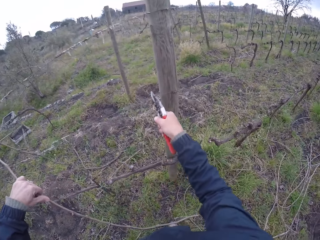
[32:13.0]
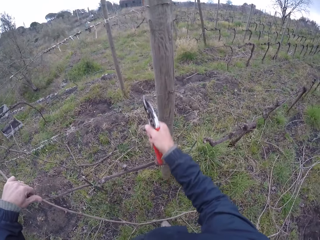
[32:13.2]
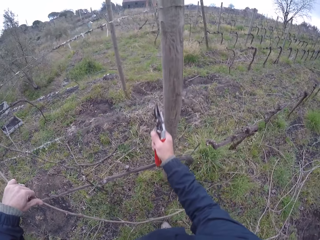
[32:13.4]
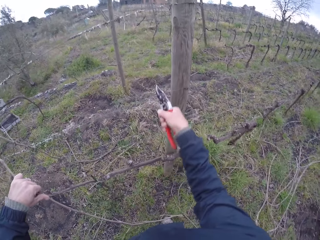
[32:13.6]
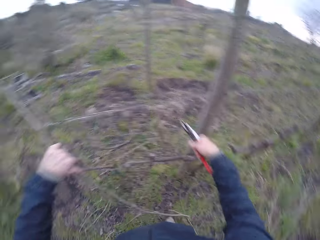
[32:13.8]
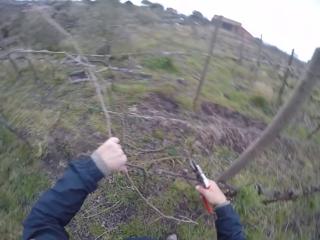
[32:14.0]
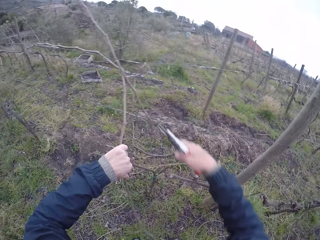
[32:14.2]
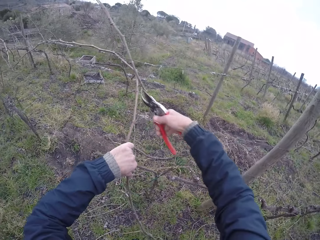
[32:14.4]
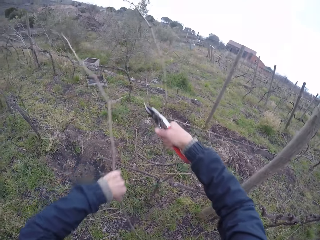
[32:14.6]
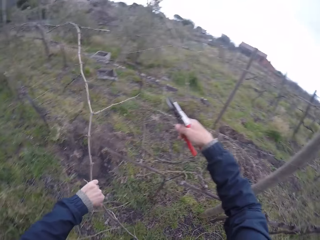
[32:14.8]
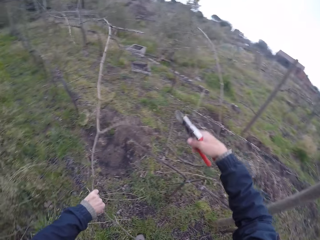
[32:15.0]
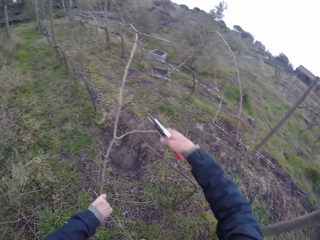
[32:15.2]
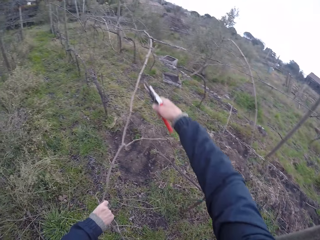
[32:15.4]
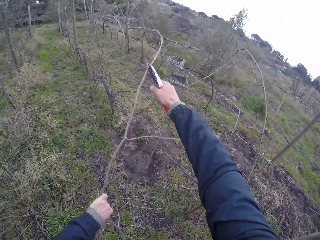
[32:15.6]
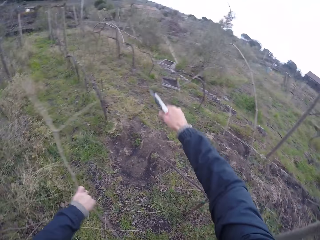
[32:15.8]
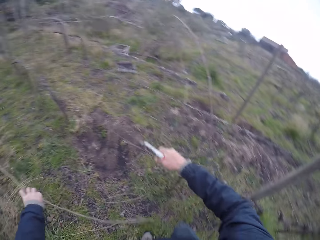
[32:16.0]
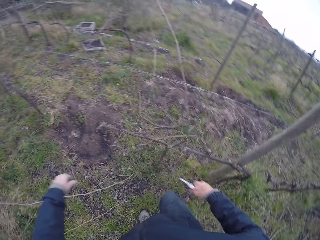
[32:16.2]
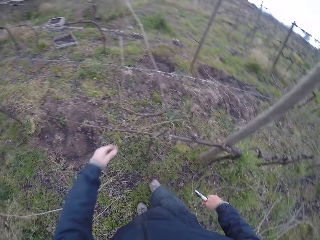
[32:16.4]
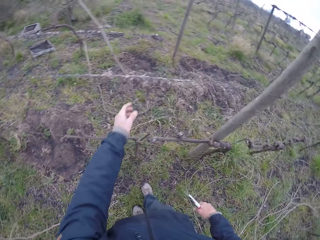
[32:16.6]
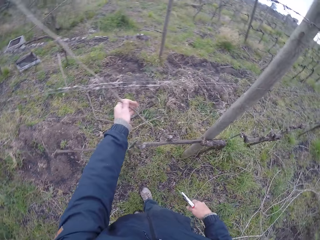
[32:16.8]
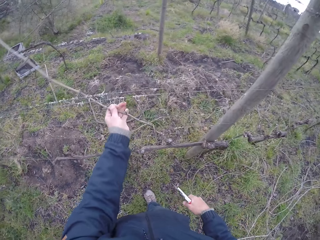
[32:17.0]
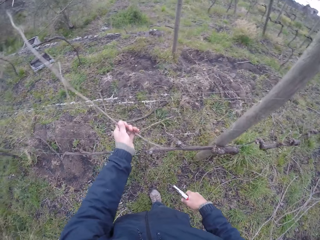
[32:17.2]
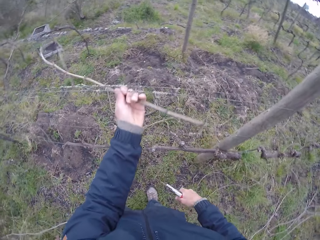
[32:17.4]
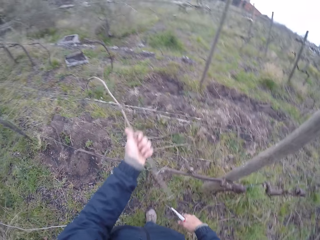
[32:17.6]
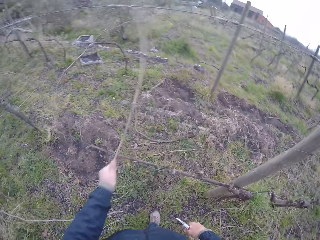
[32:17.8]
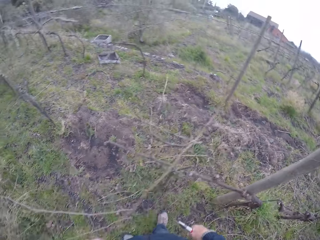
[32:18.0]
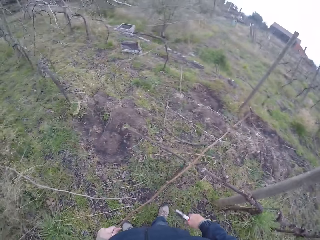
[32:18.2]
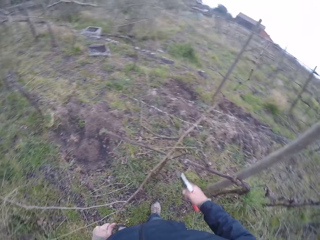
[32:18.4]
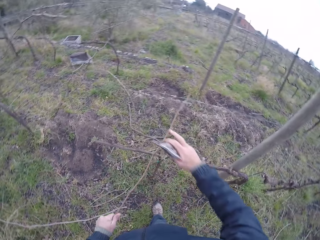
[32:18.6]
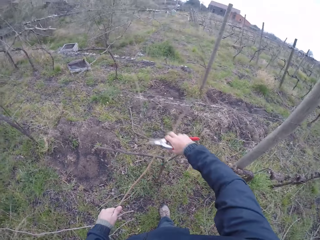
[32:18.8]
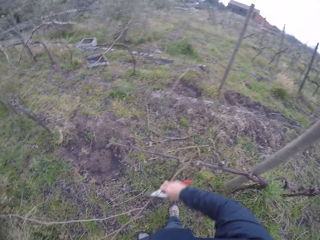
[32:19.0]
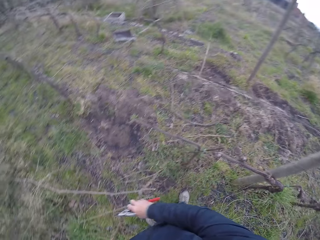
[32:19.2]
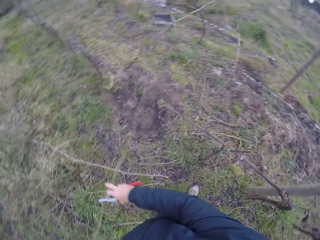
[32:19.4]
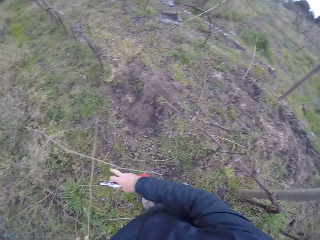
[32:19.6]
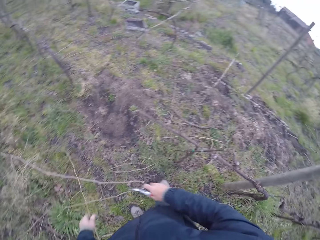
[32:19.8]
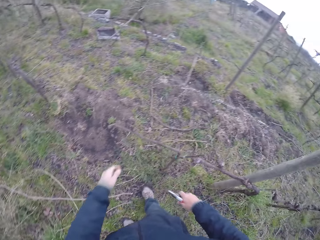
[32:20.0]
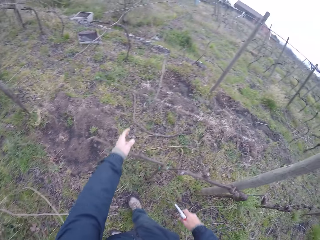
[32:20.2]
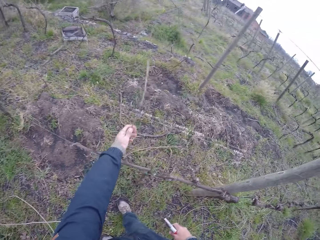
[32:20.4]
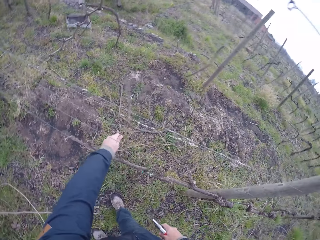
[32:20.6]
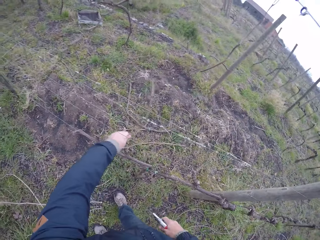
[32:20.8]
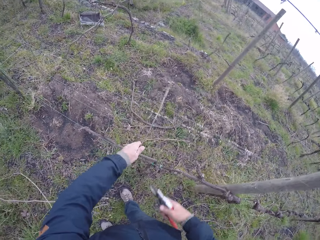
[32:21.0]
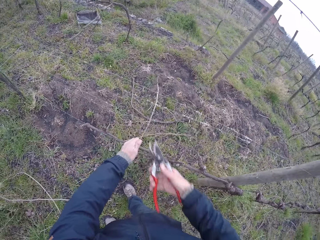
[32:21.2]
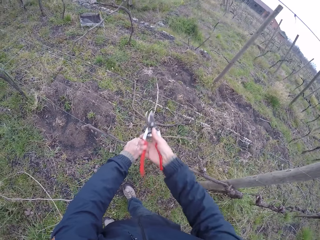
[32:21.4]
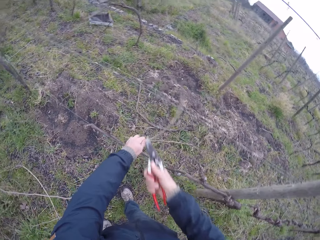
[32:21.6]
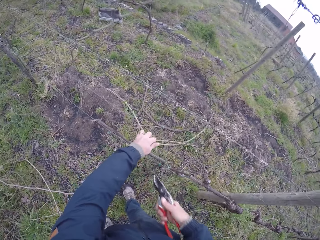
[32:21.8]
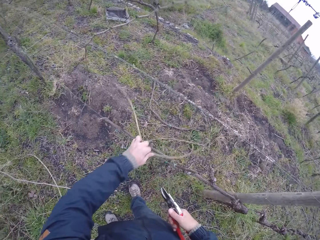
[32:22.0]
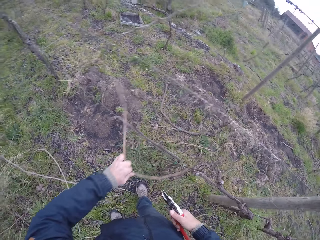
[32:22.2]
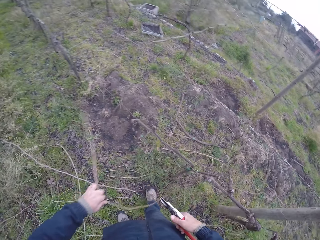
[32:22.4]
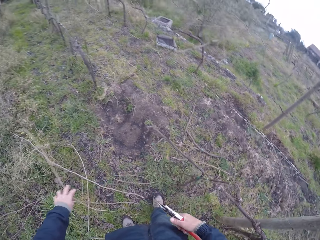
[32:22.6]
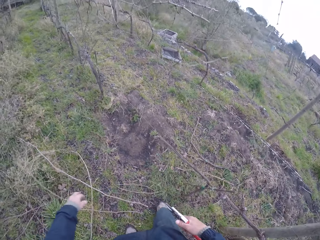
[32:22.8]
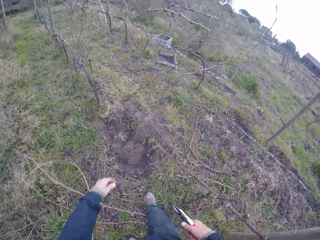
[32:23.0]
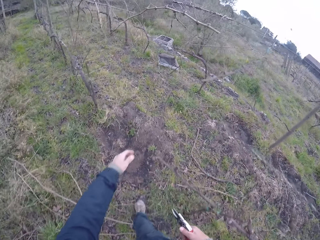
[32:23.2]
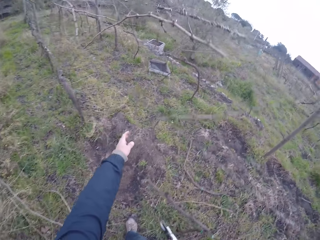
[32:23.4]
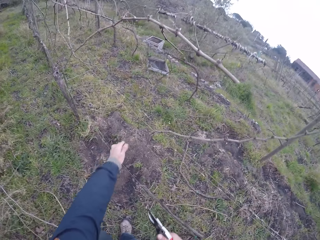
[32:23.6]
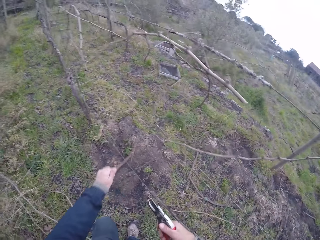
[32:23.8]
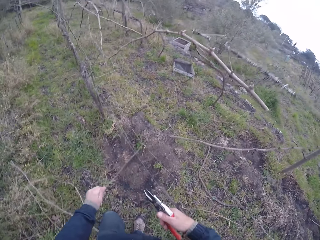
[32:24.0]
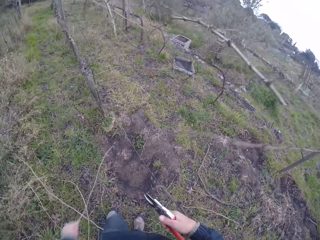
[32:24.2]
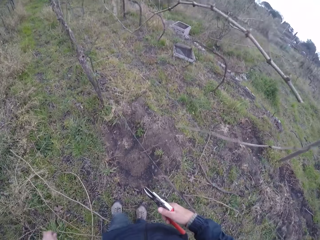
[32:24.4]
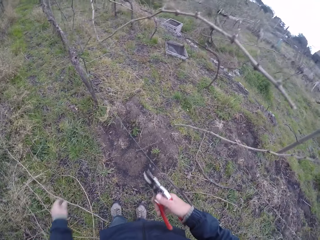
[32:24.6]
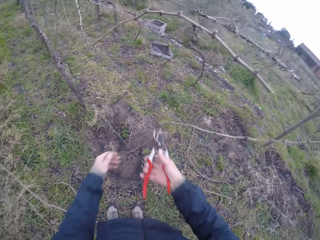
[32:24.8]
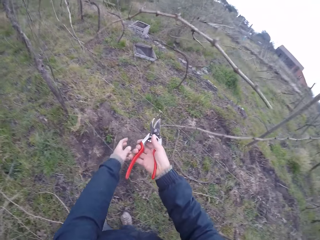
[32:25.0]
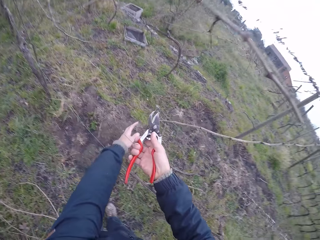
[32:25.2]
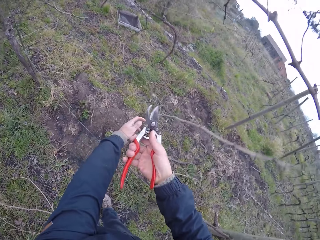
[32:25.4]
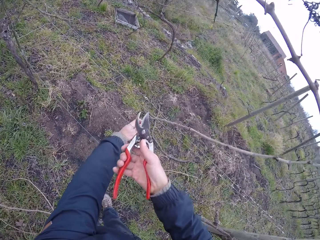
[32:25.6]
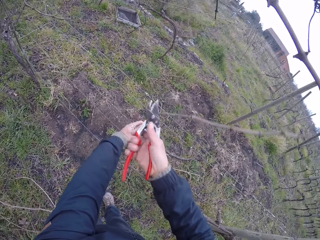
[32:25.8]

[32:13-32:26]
The camera wearer cuts twine on the wire fence with the pliers in his right hand. He cuts the twine on the twig in his left hand with the pliers in his right hand. He cuts the twig in his left hand with the pliers in his right hand and drops the twig in his left hand on the ground. He holds a twig on the wire fence with his left hand and pulls the twig on the wire fence with his left hand. He pulls the twig on the wire fence with his right hand. He drops the twig in his hands on the ground. He pulls the stick. He cuts the twine on the wire fence with the pliers in his right hand. He pulls the twig on the wire fence with his left hand. He drops the twig in his hands on the ground. He pulls a twig on the wire fence with his left hand. He throws the stick. He cuts the stick with the secateurs. He holds a twig on the wire fence with his left hand.

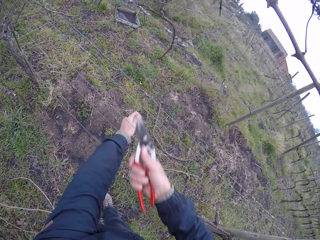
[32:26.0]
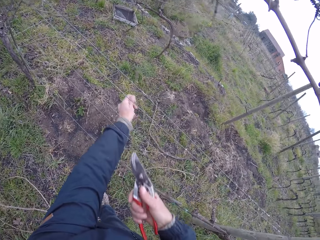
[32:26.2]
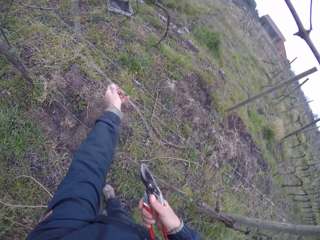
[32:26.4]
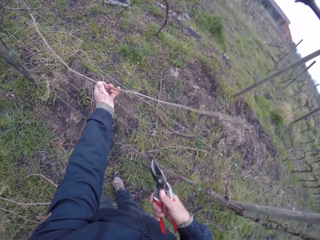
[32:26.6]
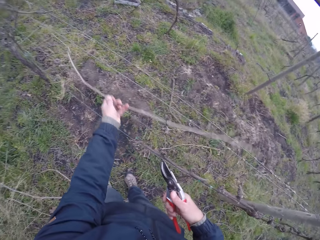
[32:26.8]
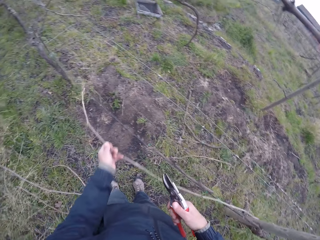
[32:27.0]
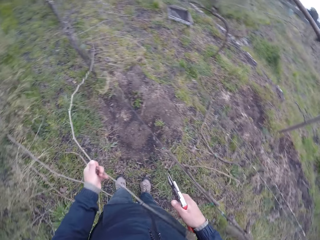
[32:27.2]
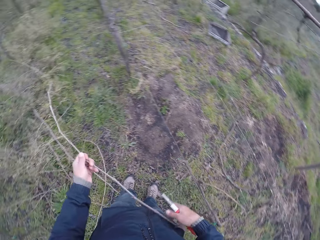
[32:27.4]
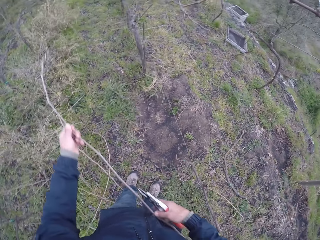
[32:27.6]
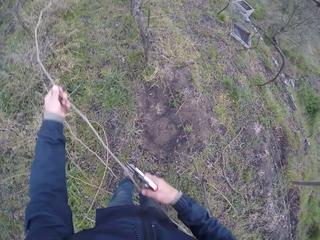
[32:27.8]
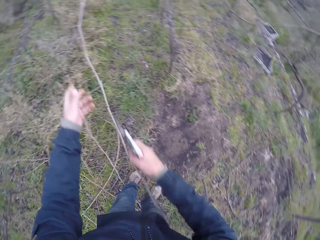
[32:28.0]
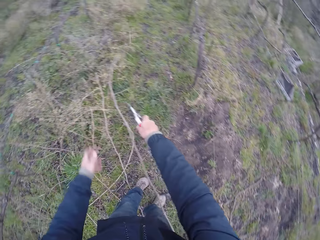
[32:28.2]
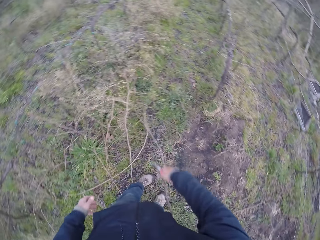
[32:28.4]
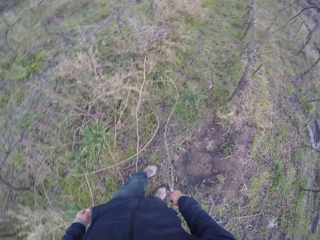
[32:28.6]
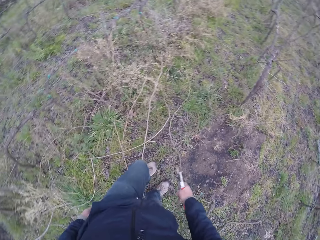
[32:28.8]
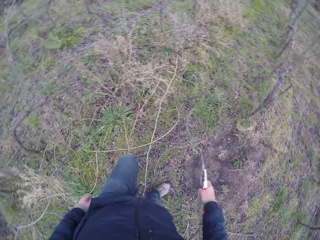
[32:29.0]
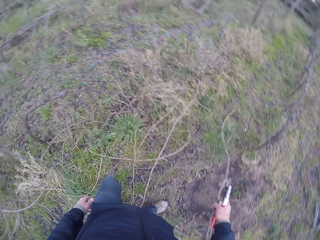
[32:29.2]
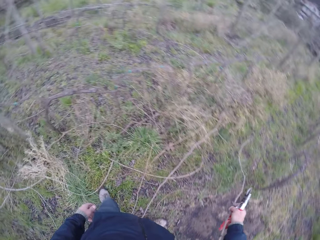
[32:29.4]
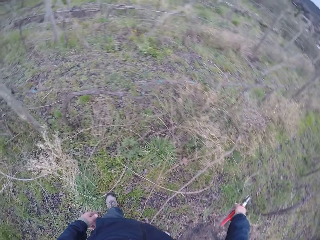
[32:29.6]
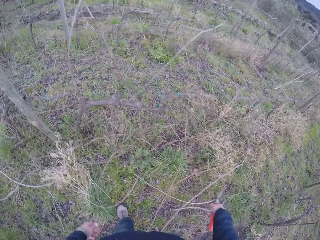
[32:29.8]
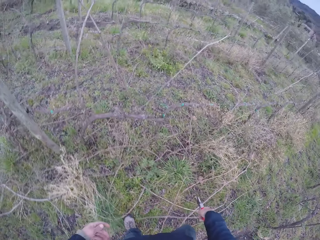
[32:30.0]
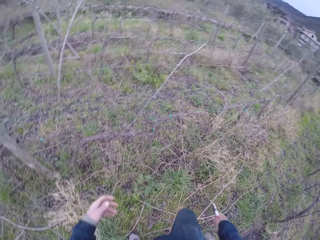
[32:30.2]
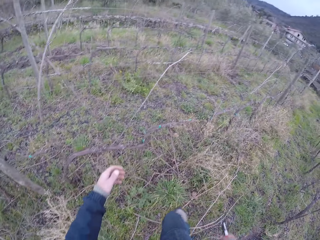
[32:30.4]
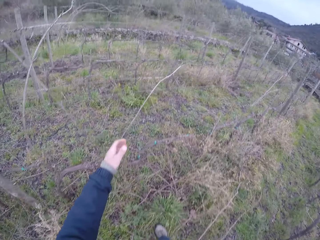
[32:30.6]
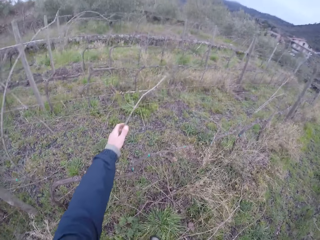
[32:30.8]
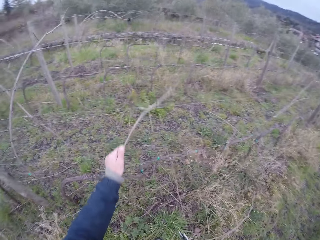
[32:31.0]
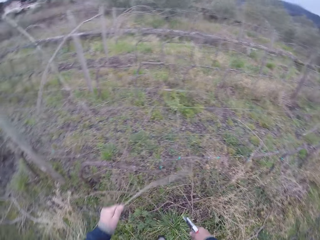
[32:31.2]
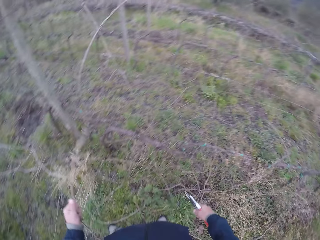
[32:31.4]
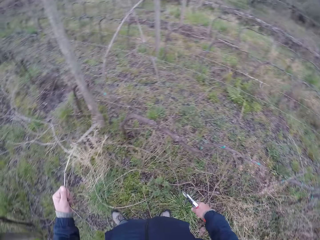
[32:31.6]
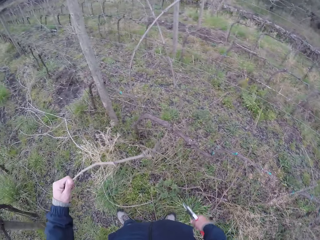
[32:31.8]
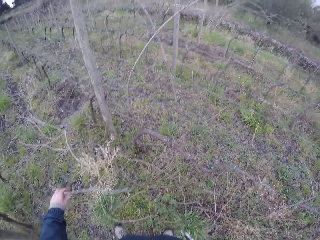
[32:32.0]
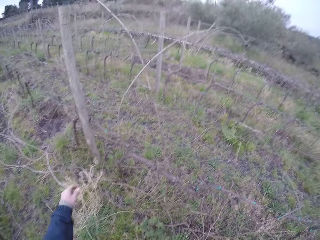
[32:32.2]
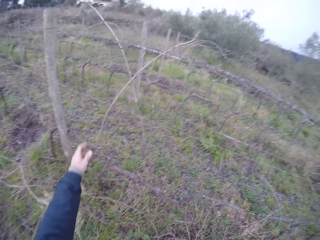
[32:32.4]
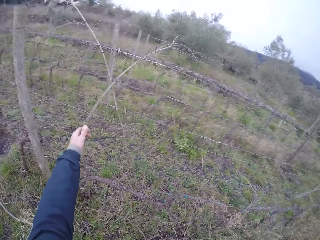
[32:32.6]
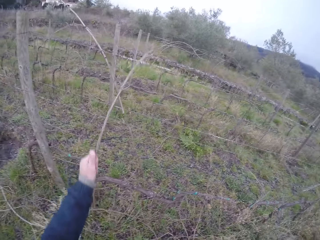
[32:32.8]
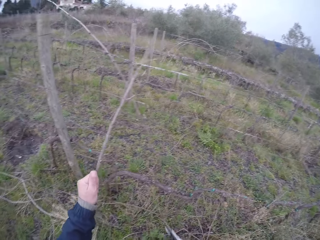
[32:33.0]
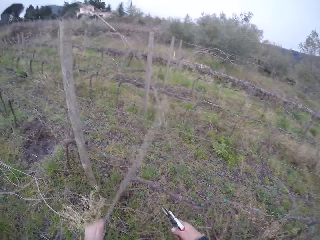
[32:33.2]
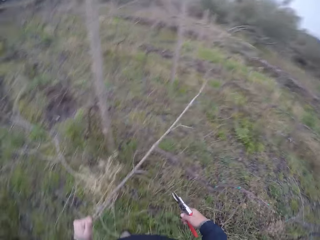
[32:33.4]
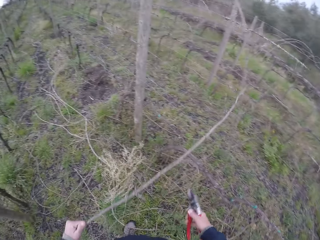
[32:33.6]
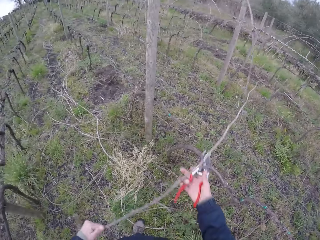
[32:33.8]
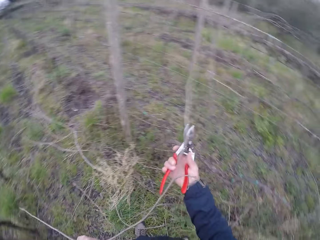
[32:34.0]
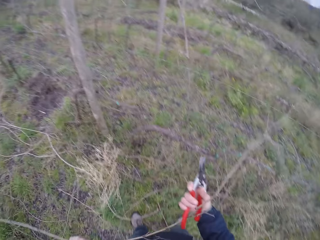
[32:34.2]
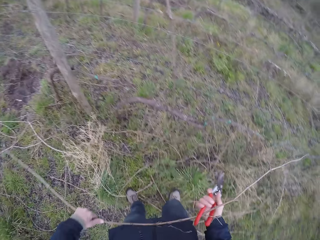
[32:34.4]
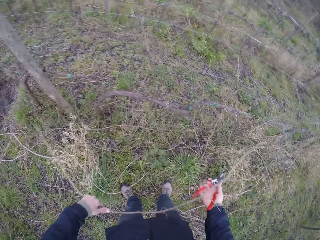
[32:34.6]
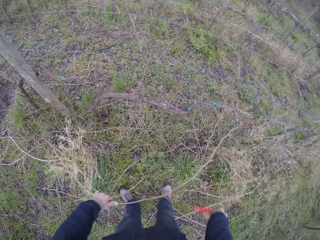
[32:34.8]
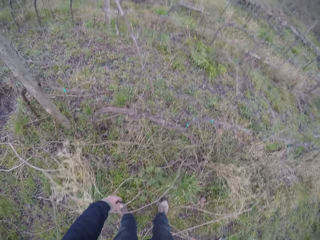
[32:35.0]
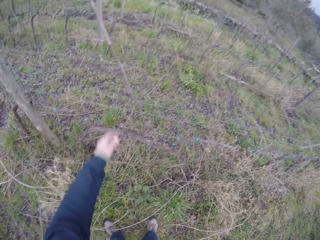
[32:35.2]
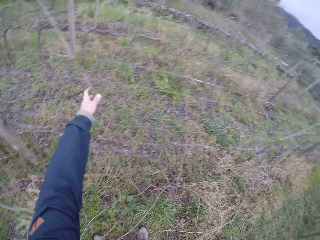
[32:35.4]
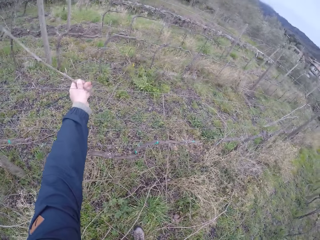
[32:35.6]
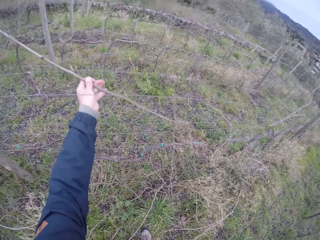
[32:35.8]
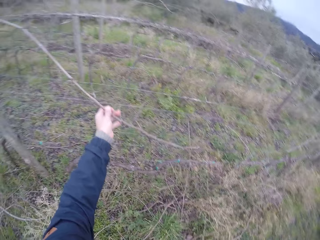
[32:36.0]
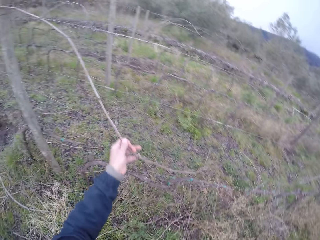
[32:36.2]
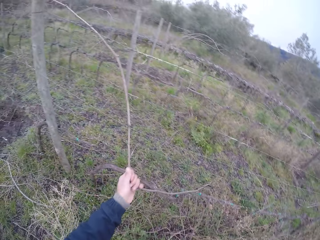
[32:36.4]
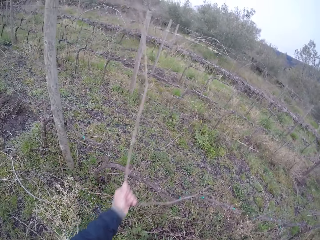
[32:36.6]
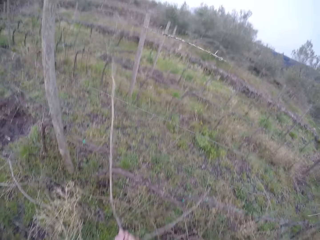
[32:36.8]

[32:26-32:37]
The camera wearer cuts twine on the twig in his left hand with the pliers in his right hand. He pulls the twig on the wire fence with his left hand. He holds the twig in his left hand with his right hand. He removes his left hand from the twig in his right hand and drops the twig in his right hand on the ground. He picks the twig from the ground with his right hand. He moves the leg. He drops the twig in his right hand on the ground. He steps forward. He pulls a twig on the wire fence with his left hand. He drops the twig in his left hand on the ground. He pulls a twig on the wire fence with his left hand. He pulls the stick with both hands. He holds the twig in his left hand with his right hand. He removes his right hand from the twig in his left hand and drops the twig in his left hand on the ground. He pulls a twig on the wire fence with his left hand.
